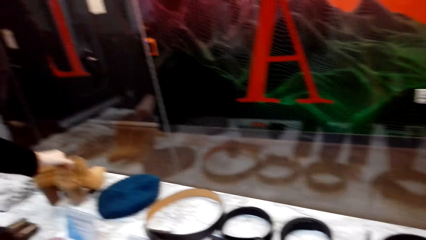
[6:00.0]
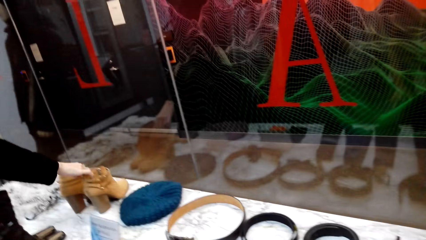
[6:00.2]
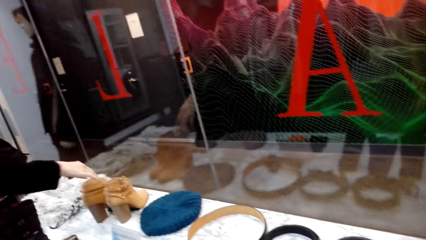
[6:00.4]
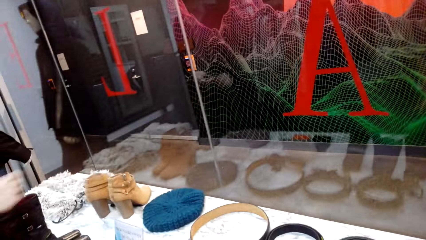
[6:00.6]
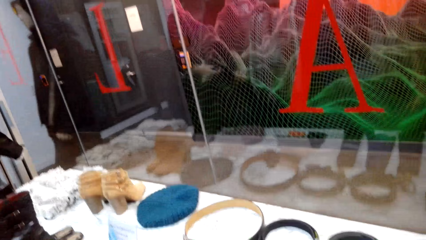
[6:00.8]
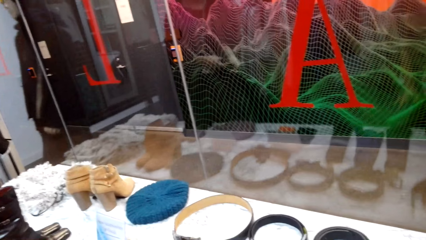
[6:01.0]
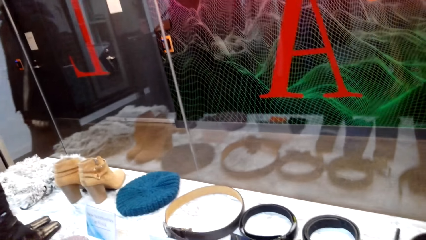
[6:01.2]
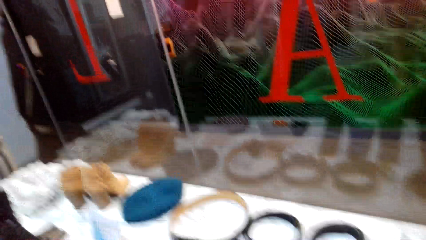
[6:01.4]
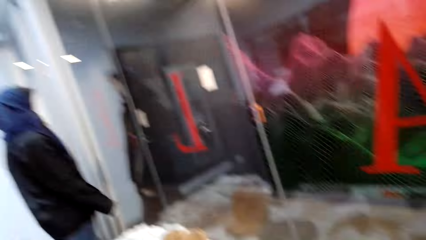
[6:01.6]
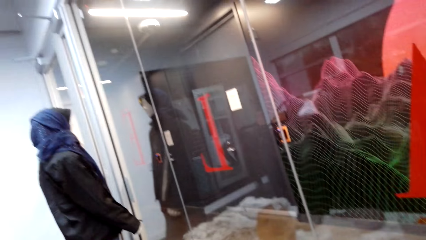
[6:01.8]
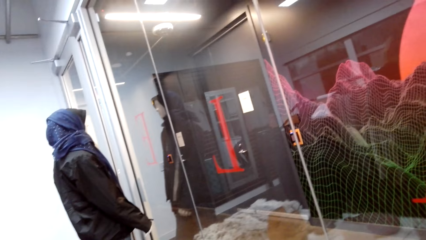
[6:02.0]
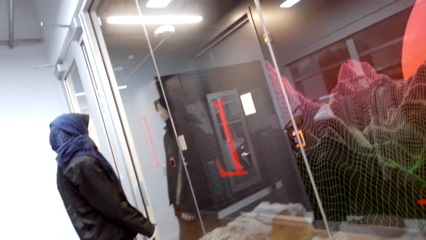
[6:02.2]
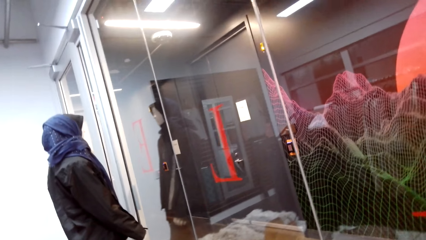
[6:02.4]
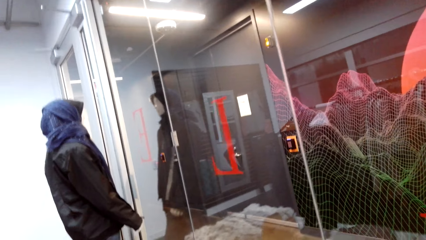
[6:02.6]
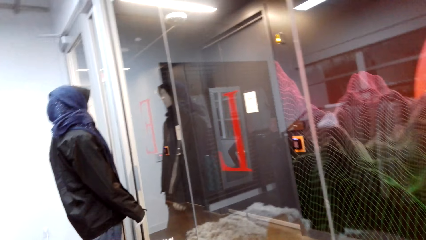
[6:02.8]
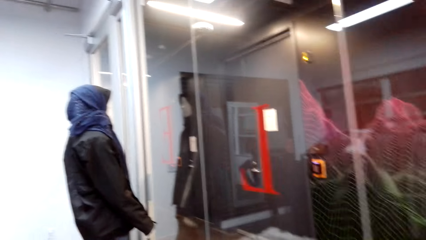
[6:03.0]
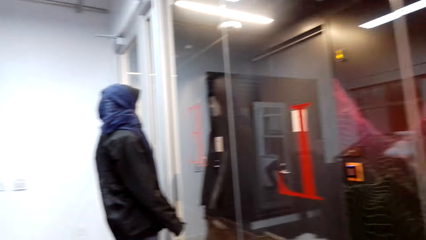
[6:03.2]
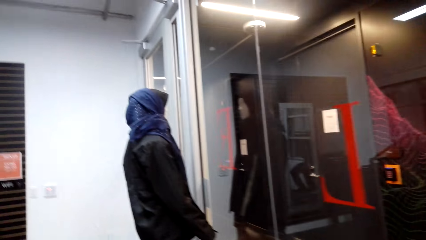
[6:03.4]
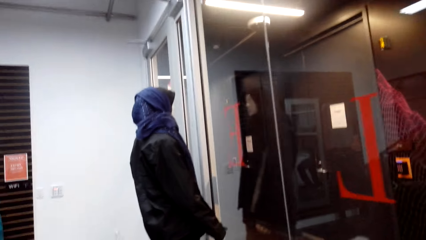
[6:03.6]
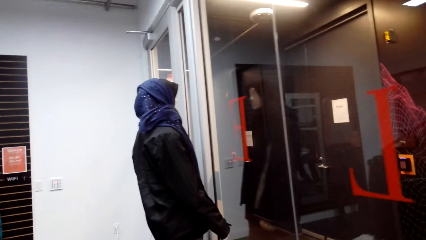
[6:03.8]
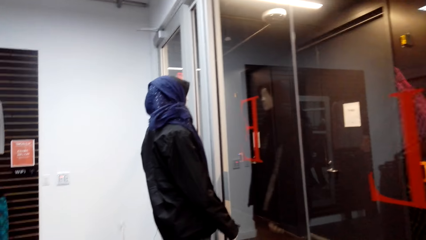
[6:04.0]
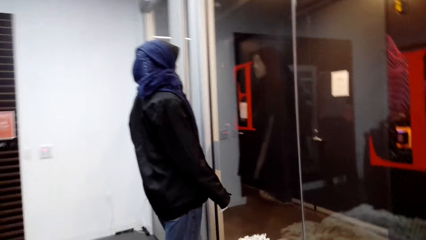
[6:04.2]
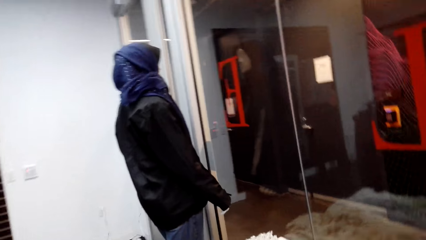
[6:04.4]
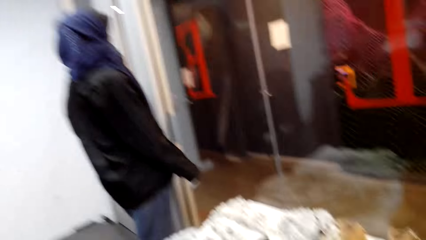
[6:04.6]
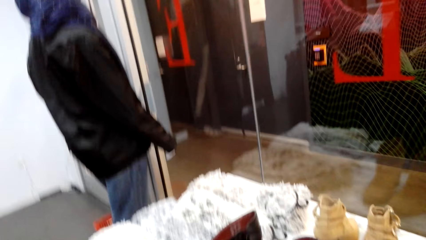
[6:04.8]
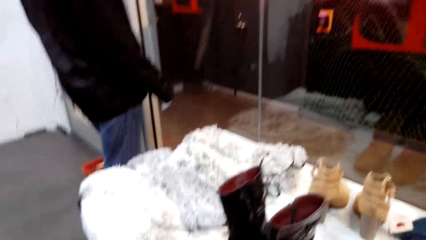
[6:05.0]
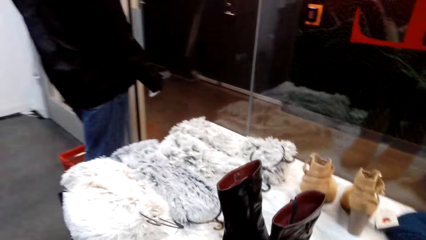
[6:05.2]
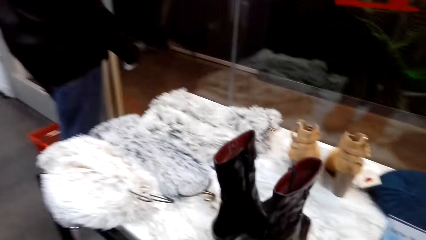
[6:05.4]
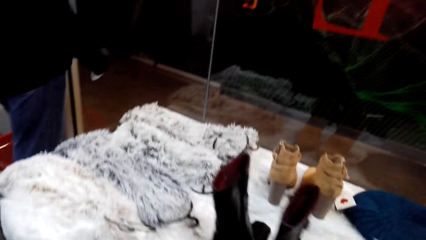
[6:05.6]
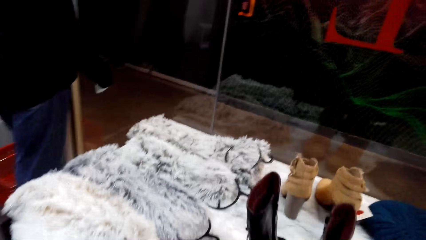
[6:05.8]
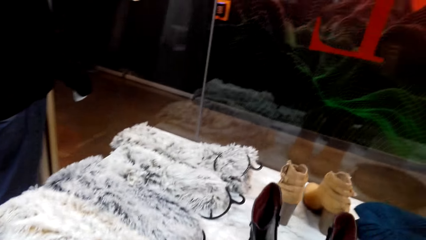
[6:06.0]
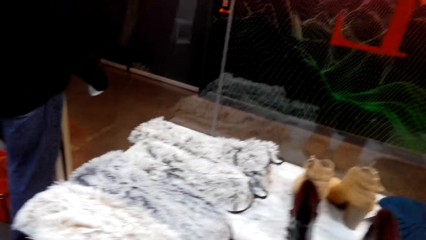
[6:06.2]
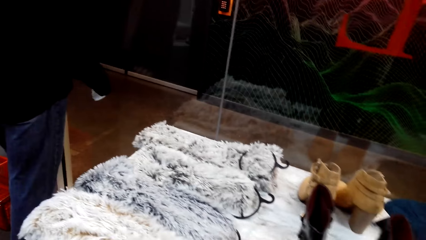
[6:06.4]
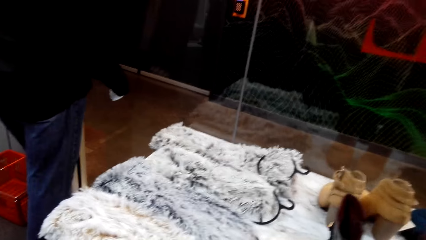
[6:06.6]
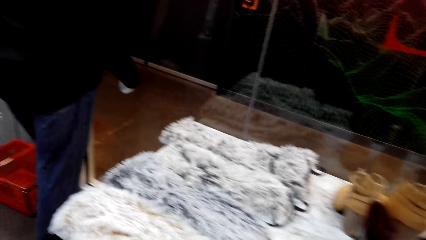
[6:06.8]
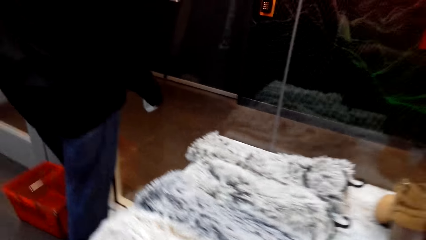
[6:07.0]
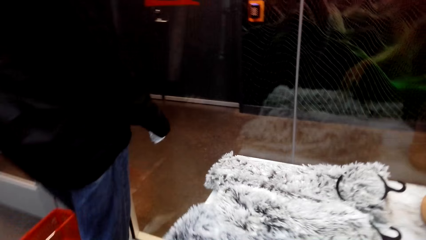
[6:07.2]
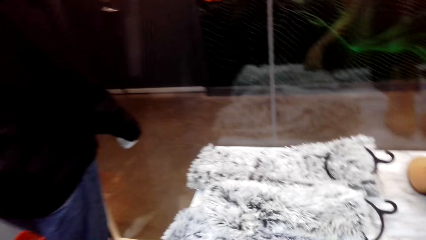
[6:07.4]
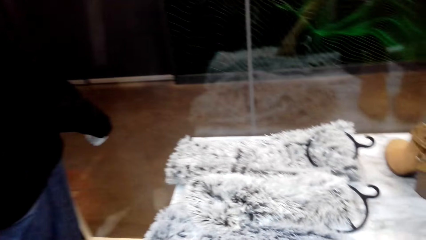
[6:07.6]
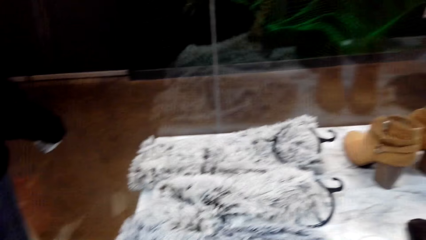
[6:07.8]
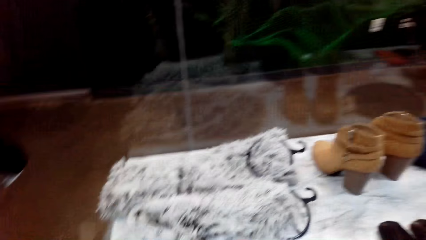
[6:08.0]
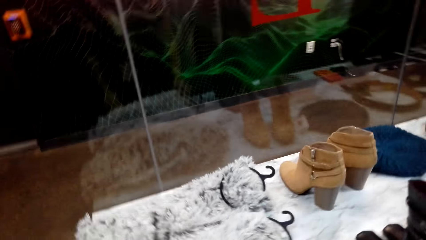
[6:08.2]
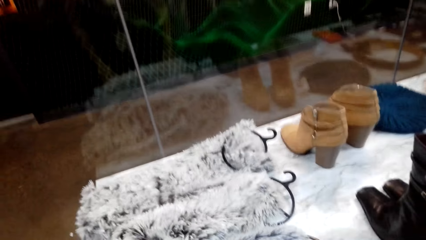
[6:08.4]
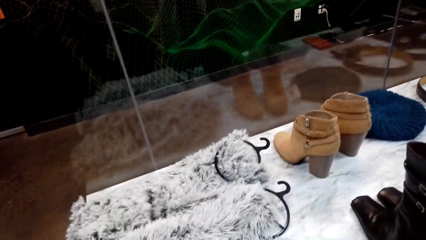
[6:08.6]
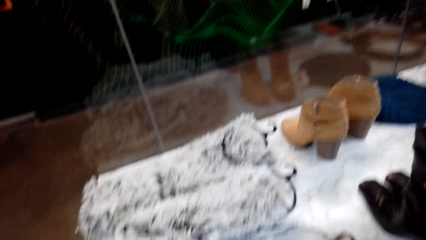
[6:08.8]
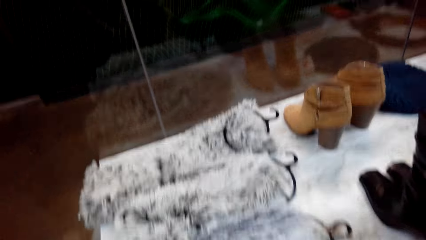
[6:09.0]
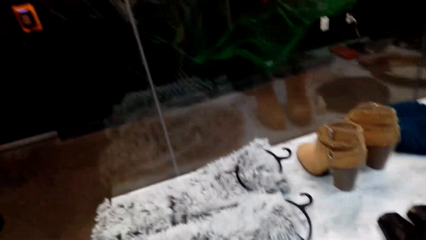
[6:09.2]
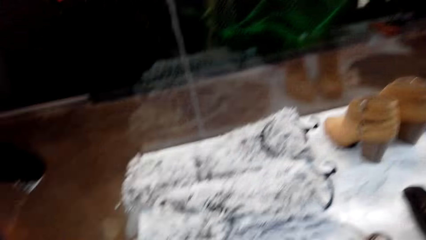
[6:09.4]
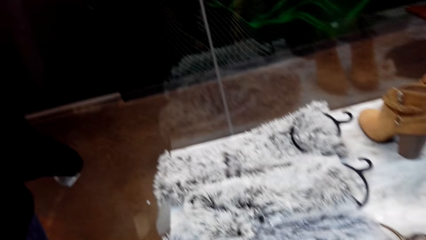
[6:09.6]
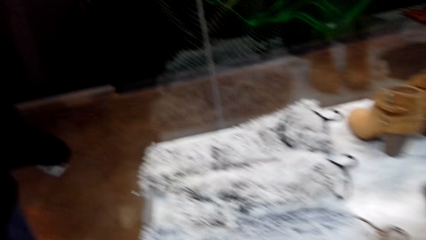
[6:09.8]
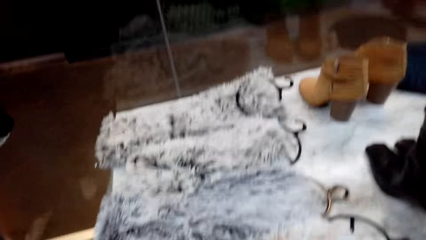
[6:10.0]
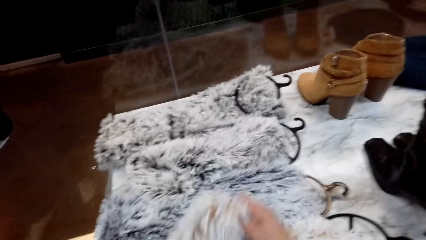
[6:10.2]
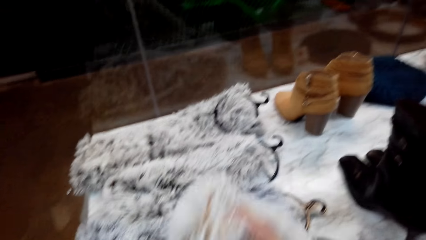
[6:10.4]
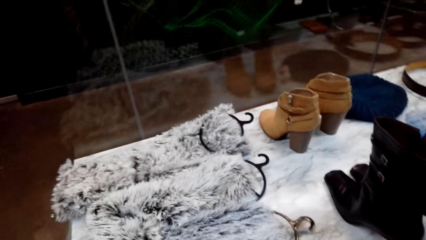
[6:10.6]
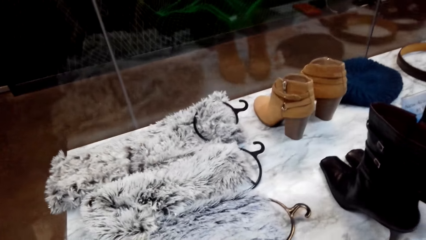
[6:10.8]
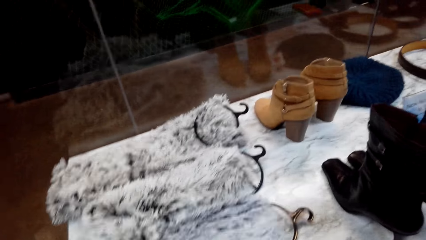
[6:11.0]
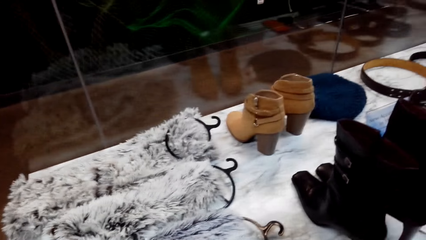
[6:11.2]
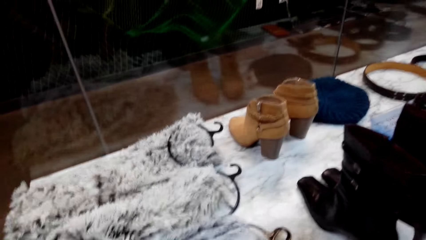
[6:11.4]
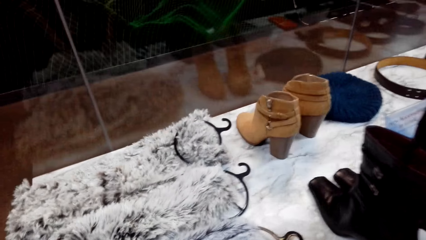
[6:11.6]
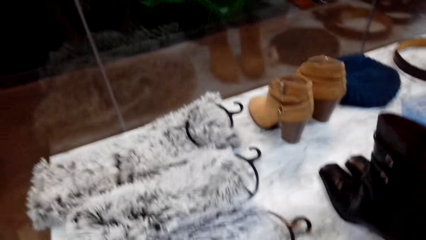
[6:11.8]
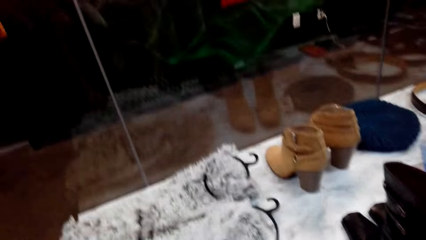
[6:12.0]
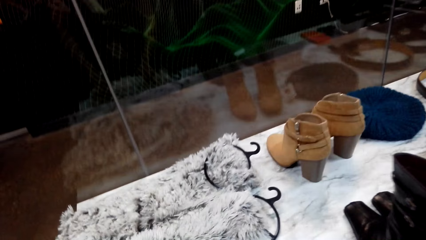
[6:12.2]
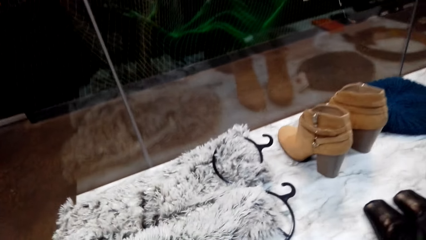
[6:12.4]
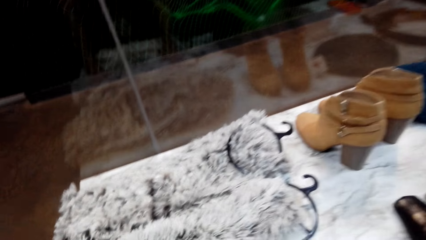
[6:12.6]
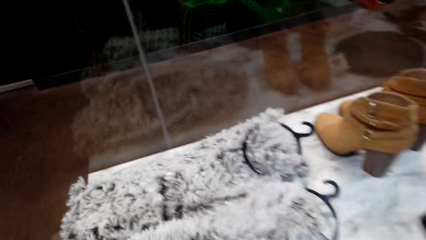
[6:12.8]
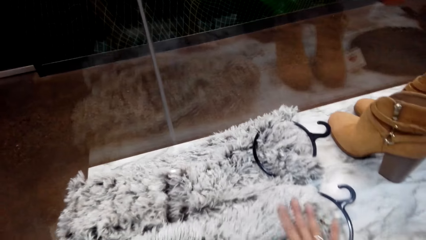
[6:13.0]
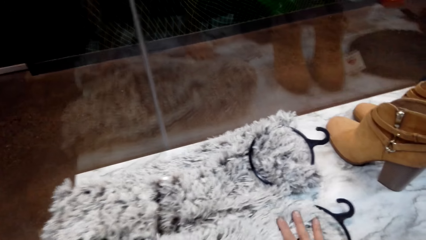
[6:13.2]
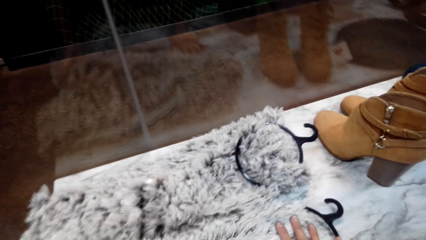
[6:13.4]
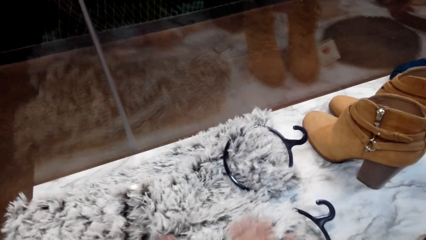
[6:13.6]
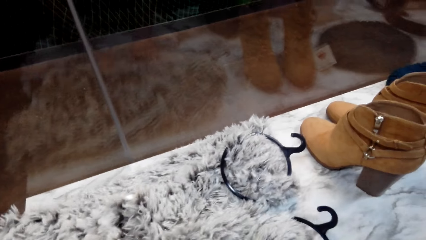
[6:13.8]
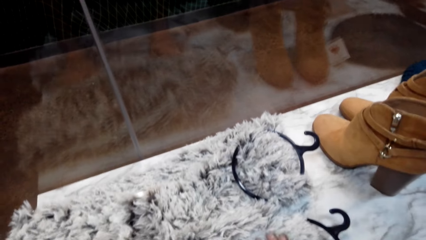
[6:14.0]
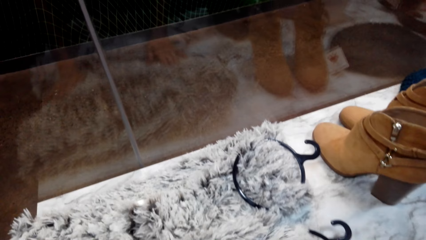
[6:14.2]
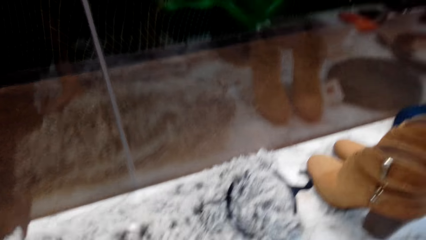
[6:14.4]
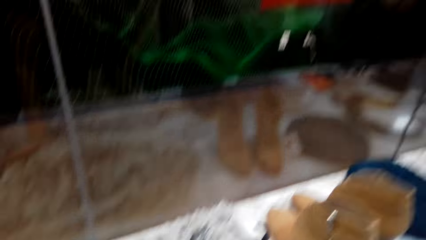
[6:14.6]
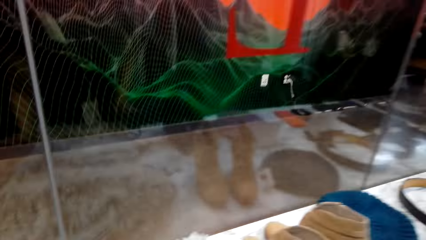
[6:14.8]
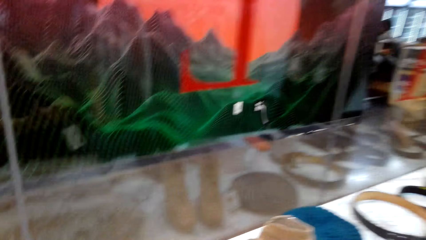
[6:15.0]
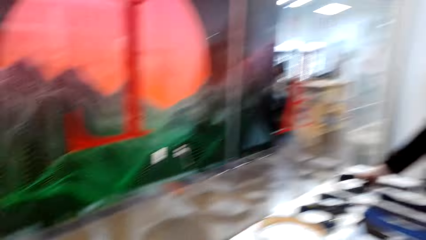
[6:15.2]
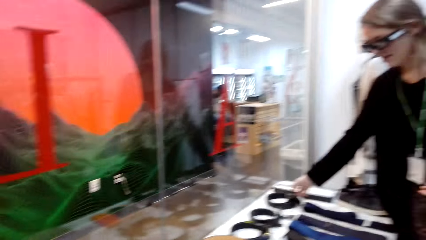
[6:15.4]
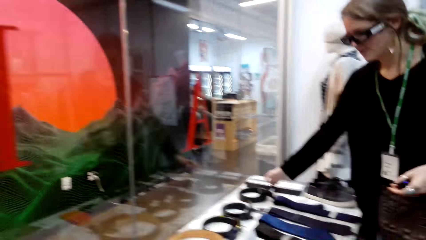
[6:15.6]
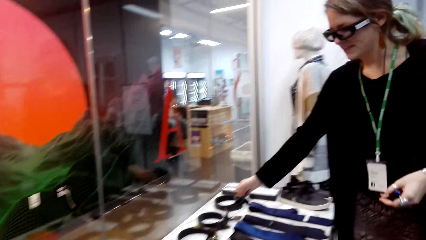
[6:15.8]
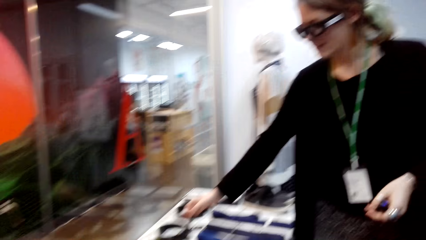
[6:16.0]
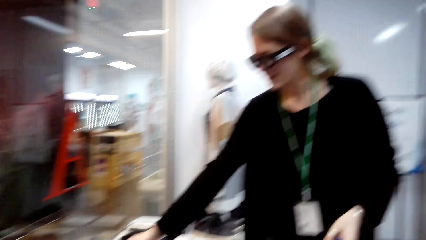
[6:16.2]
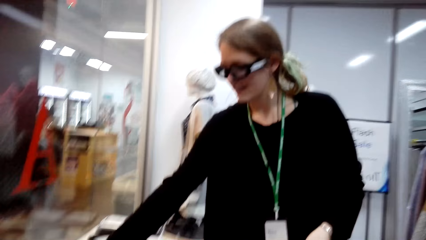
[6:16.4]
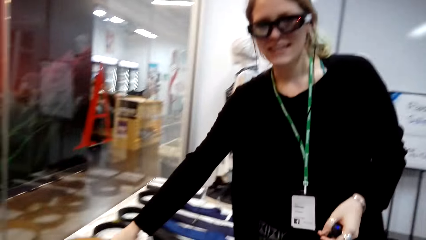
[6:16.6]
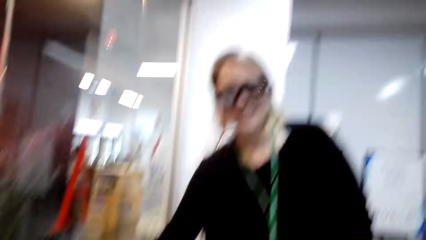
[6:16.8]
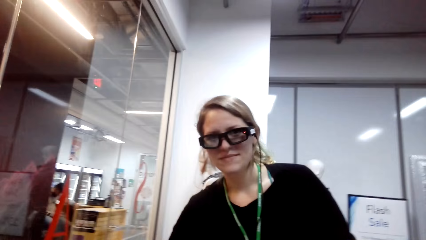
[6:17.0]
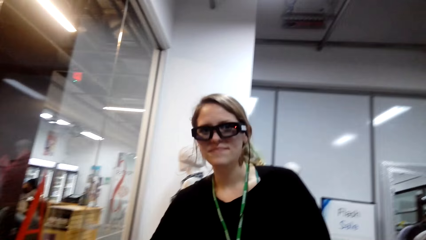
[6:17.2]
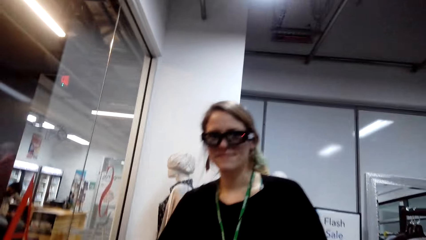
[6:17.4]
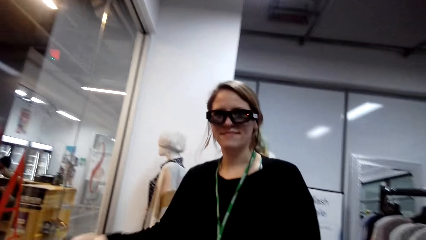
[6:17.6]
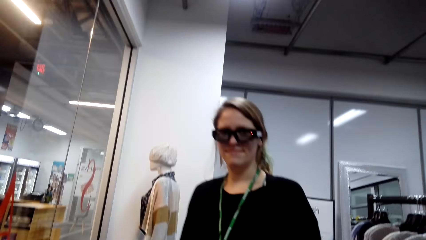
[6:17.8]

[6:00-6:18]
The woman laughs. The woman puts the boots on the display table and touches the shoe boots. The camera wearer looks around. He laughs. The woman talks. The camera wearer talks. He picks up a scarf on the display table. He moves his hands on the scarfs on the display table. He converses with the woman.
